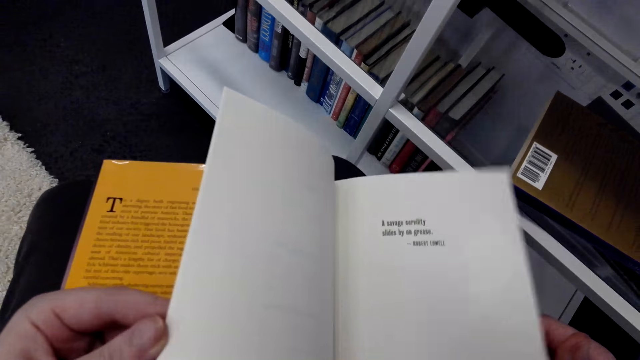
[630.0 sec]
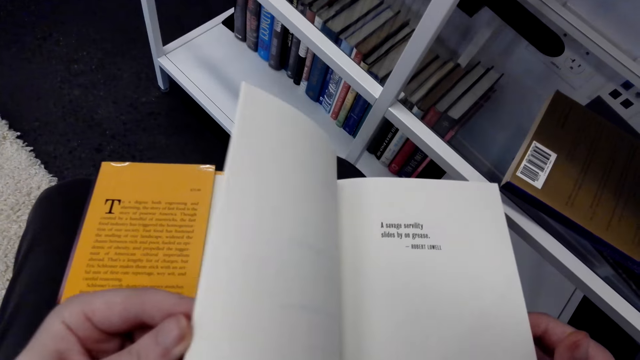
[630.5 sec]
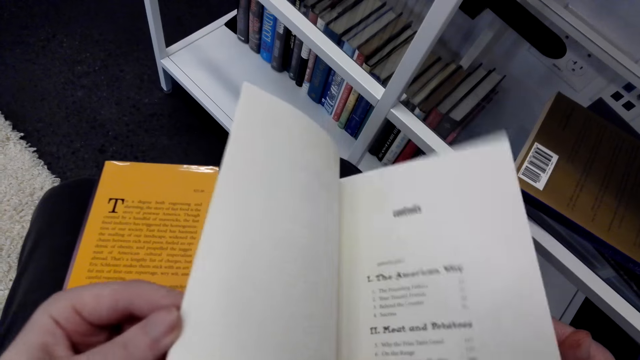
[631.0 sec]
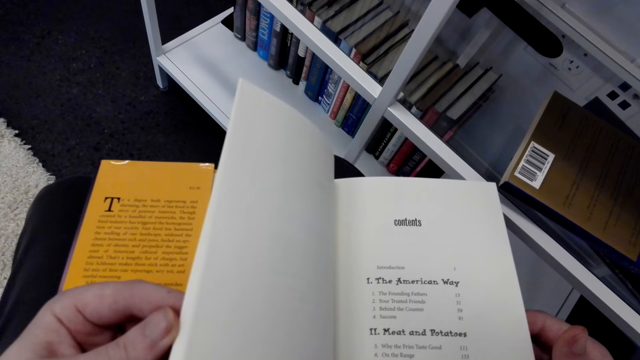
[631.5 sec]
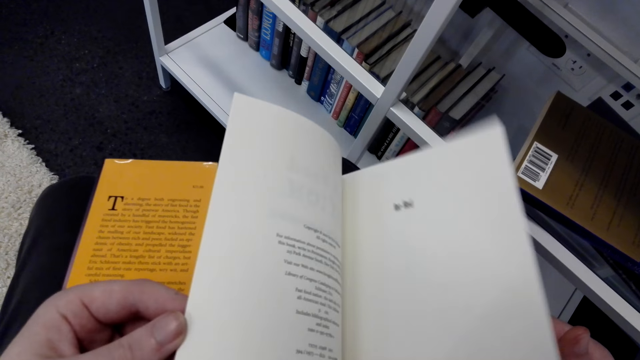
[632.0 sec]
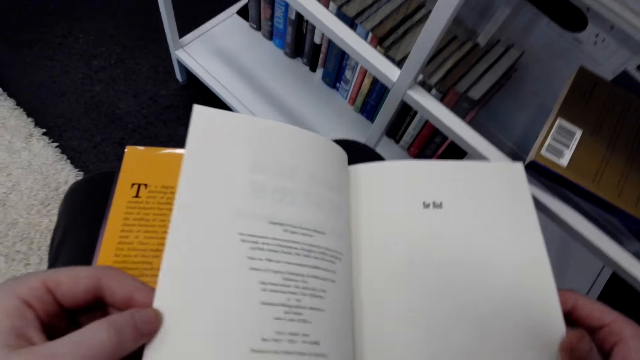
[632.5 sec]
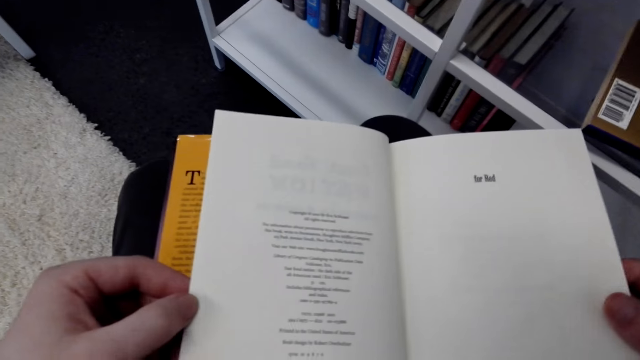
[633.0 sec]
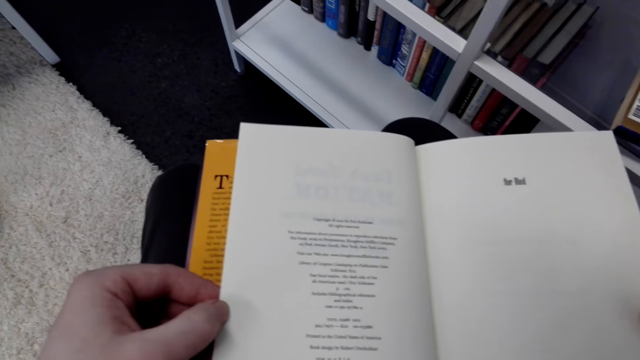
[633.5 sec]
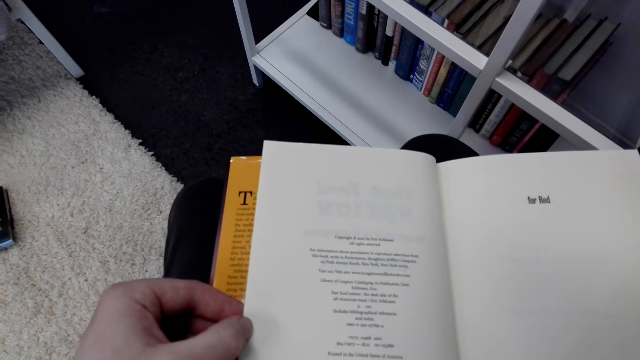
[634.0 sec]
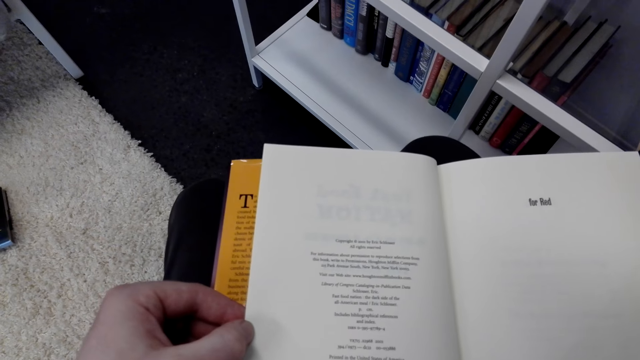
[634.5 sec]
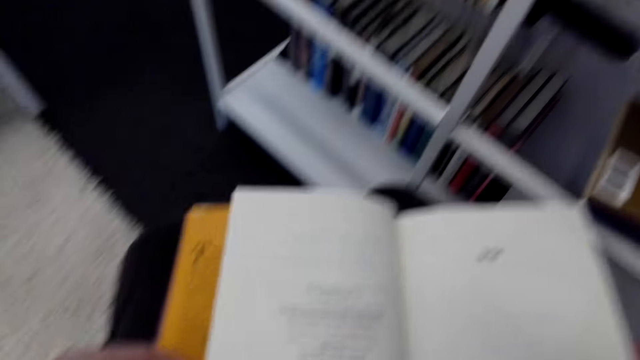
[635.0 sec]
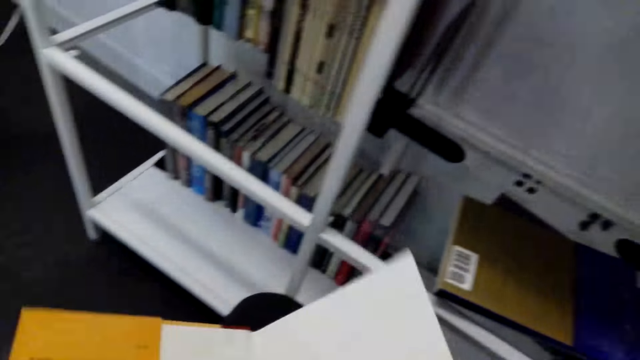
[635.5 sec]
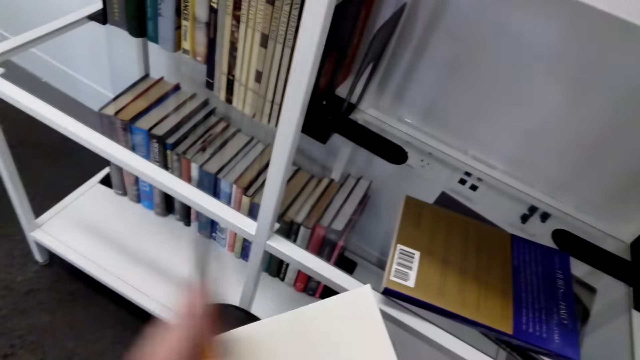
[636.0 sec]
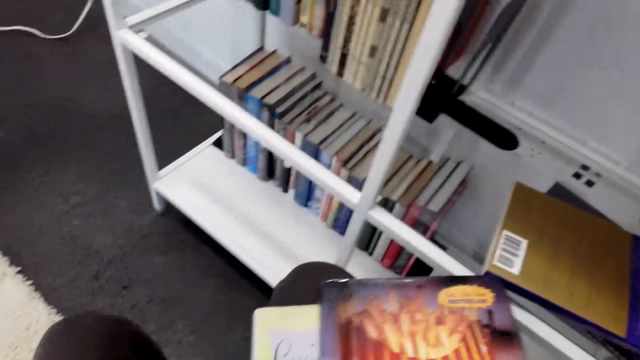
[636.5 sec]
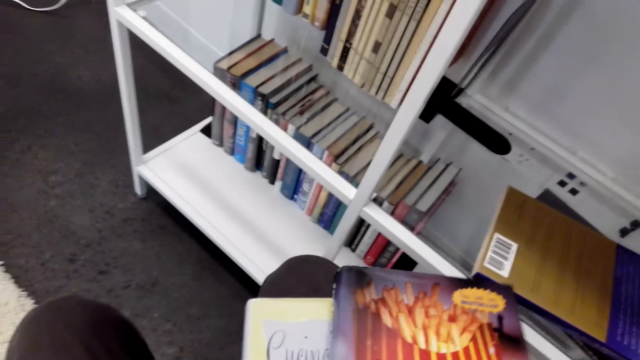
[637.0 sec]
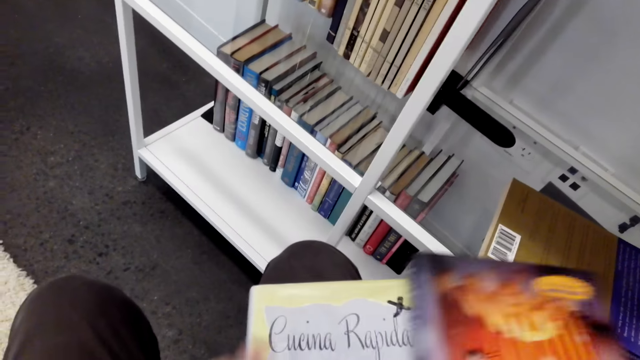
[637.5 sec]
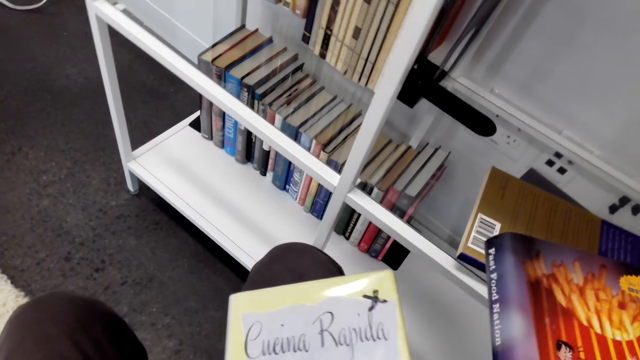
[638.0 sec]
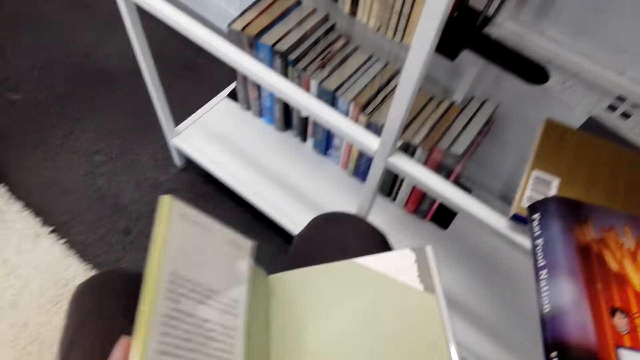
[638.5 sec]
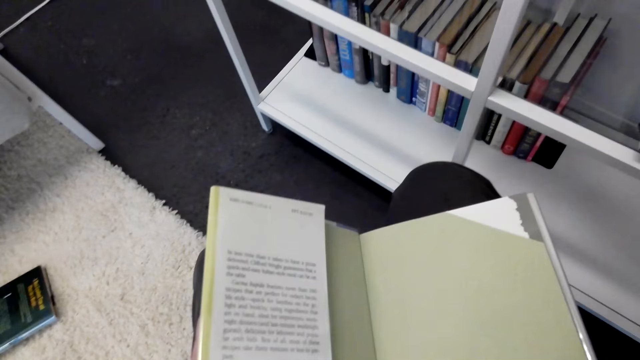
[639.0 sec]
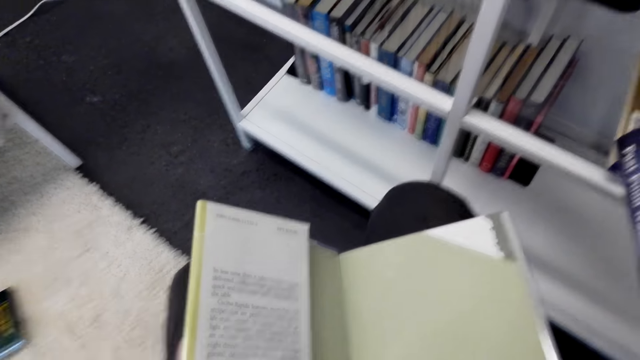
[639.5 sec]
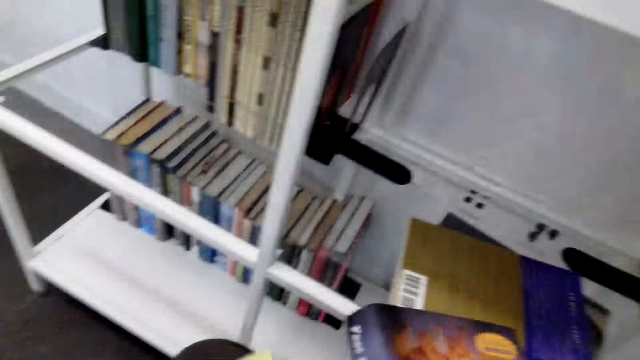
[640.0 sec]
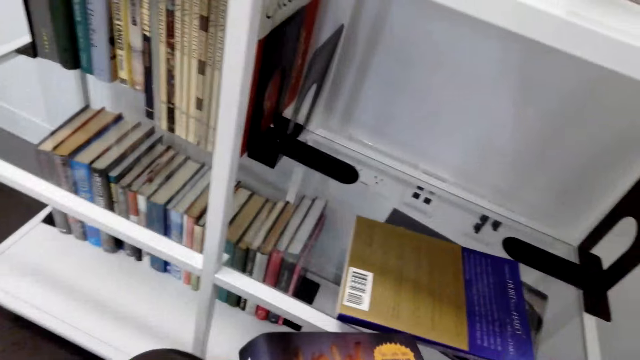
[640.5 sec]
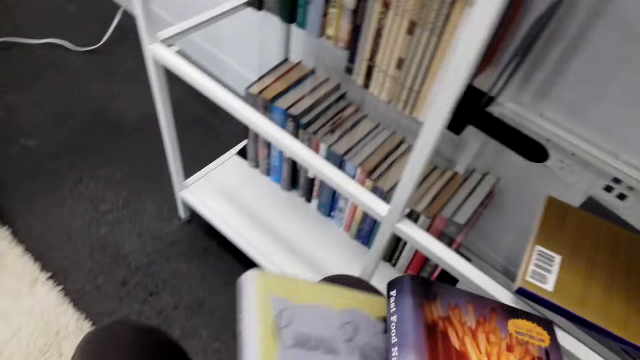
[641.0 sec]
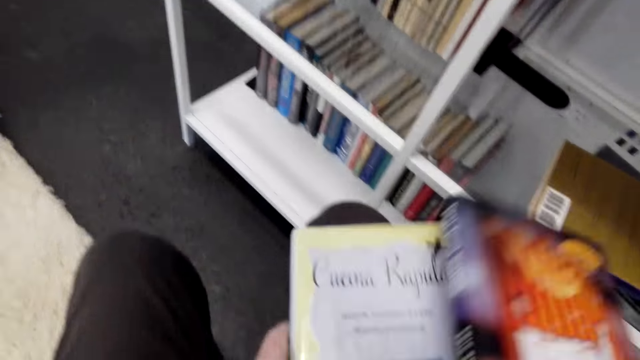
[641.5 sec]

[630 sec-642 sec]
The camera wearer stares at the book. They close the book. They place the book on the shelf. They open the pages of the book.

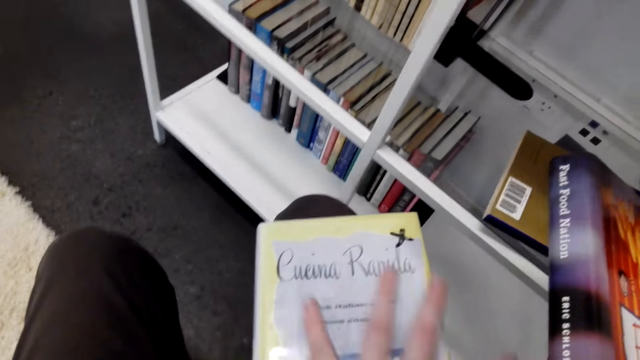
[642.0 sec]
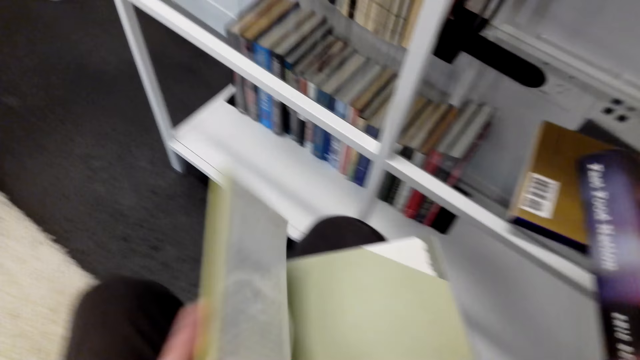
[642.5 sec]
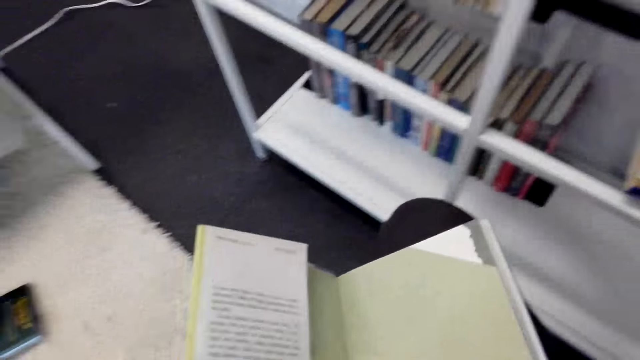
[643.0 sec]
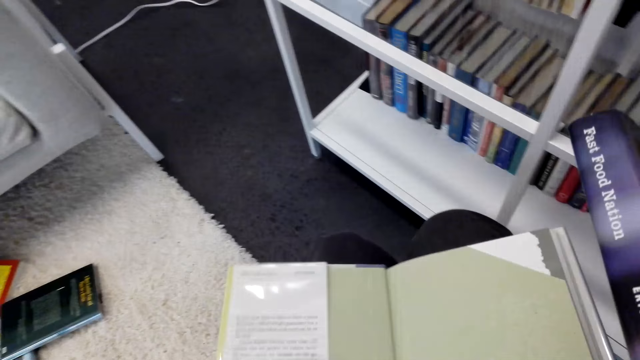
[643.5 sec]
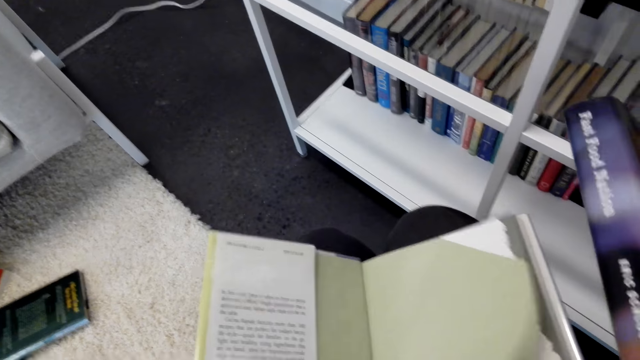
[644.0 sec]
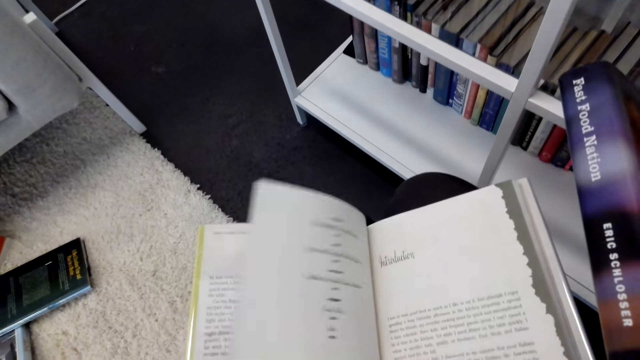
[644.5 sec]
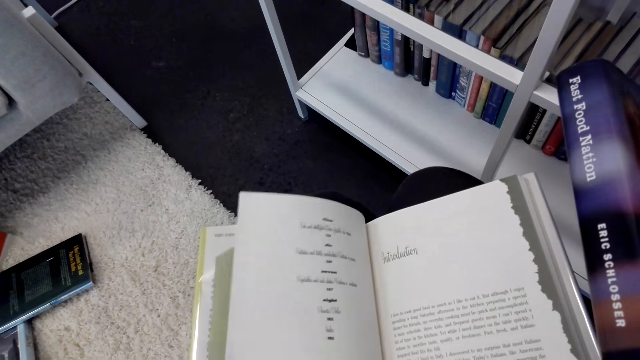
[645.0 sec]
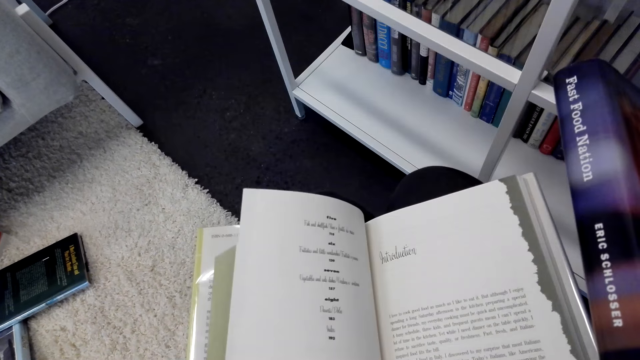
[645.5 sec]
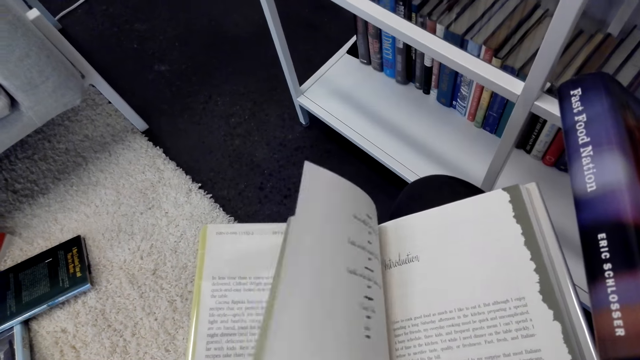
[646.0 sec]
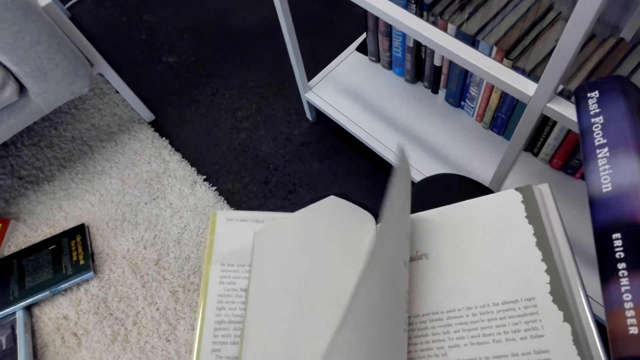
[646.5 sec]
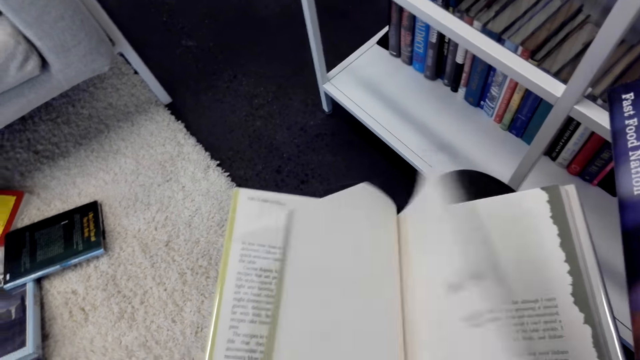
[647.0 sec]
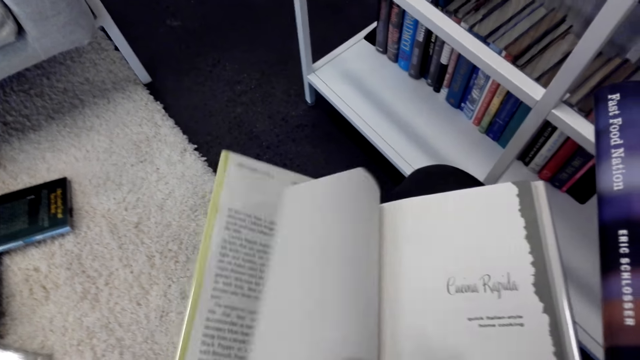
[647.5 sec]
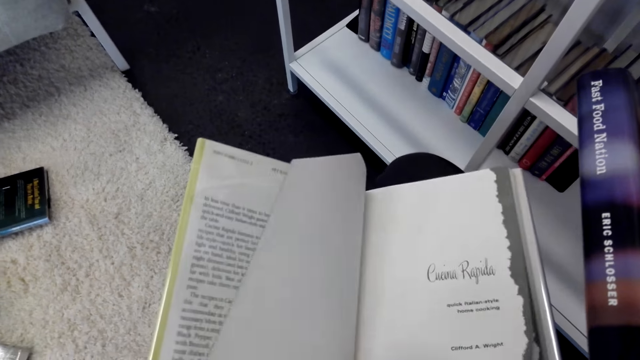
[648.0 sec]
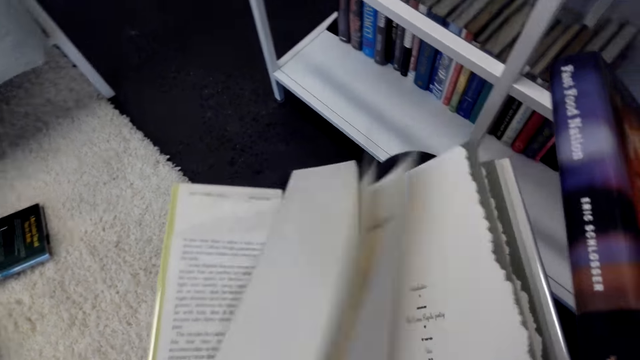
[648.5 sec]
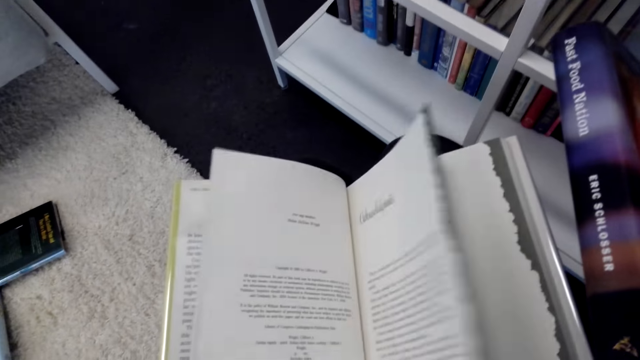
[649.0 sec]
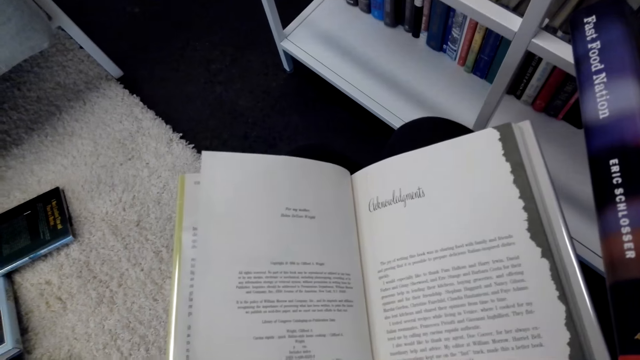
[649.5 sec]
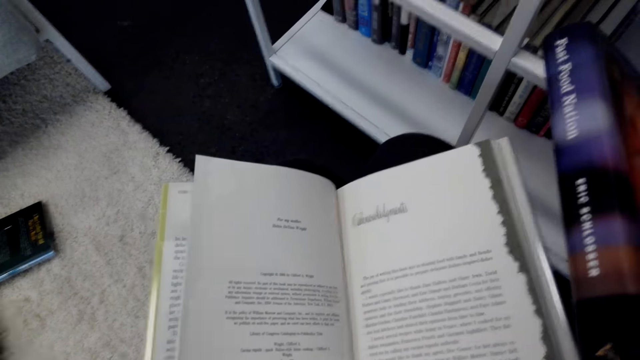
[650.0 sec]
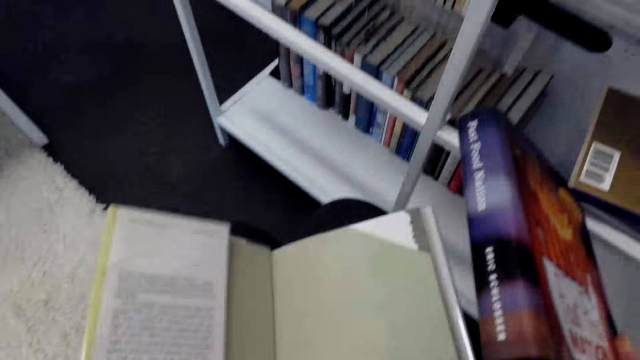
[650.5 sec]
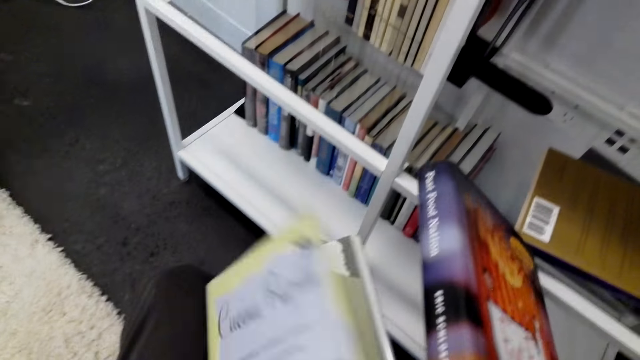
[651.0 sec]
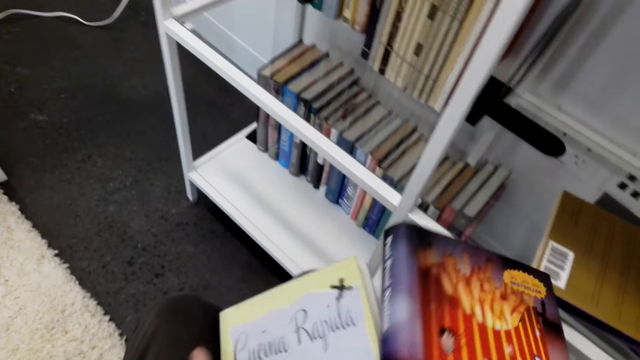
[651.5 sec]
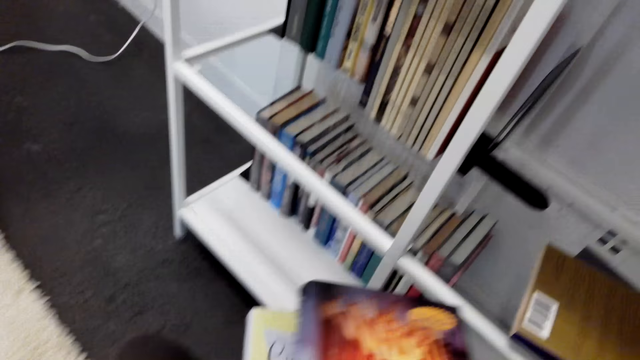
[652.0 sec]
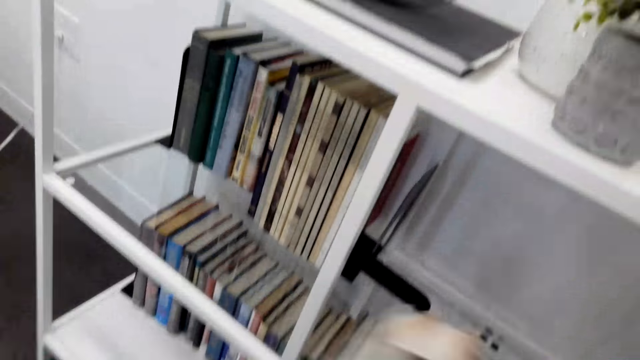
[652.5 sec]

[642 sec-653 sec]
The camera wearer opens the book.
